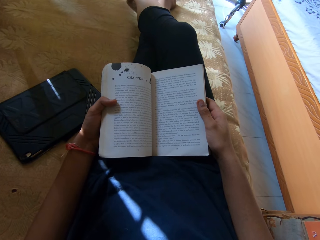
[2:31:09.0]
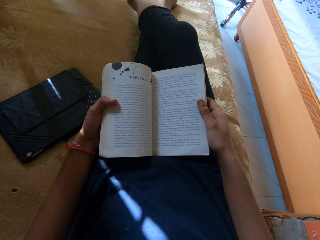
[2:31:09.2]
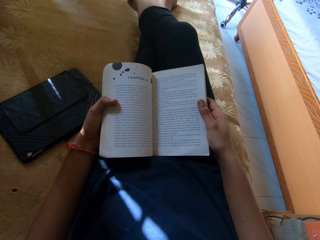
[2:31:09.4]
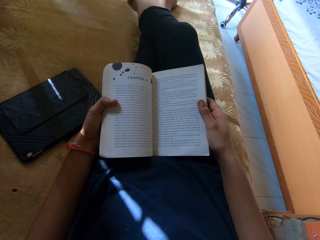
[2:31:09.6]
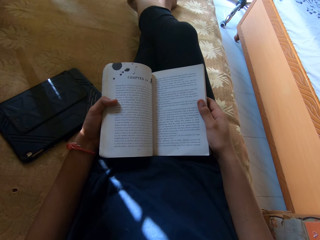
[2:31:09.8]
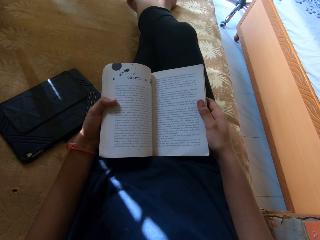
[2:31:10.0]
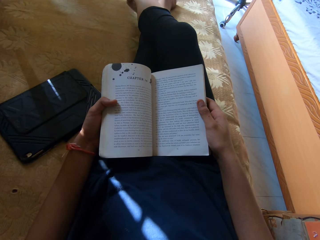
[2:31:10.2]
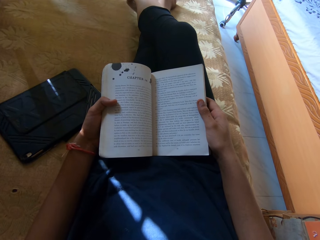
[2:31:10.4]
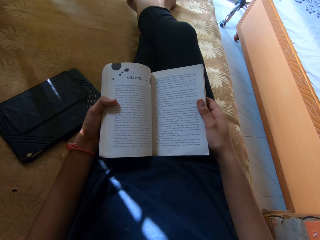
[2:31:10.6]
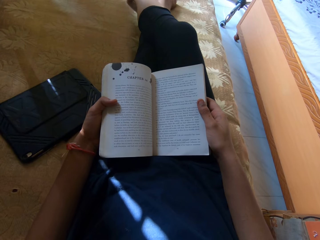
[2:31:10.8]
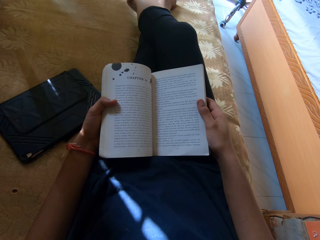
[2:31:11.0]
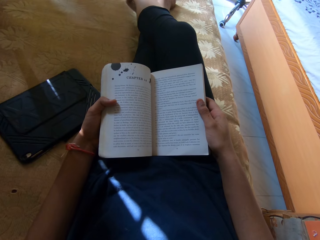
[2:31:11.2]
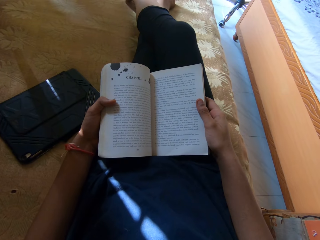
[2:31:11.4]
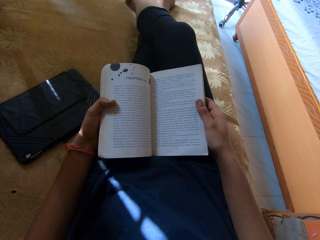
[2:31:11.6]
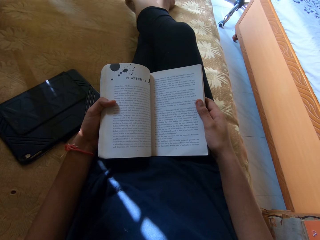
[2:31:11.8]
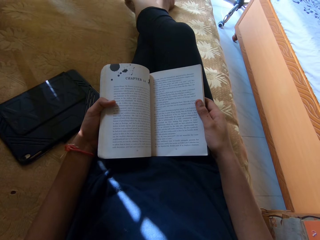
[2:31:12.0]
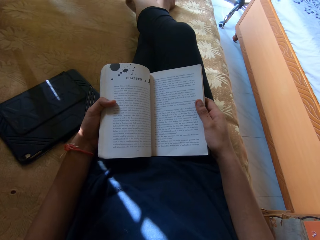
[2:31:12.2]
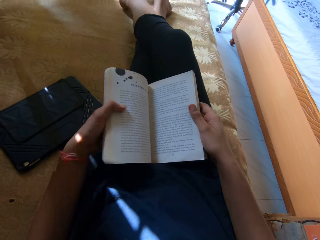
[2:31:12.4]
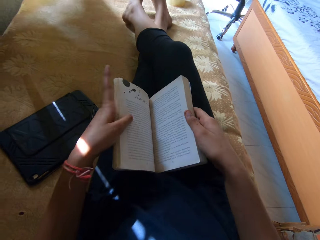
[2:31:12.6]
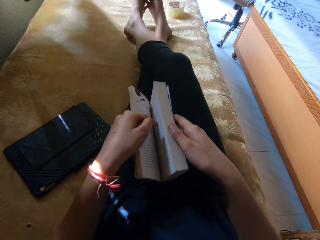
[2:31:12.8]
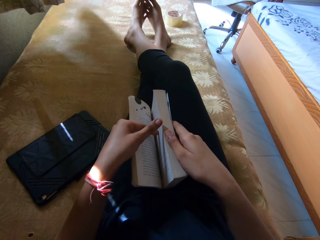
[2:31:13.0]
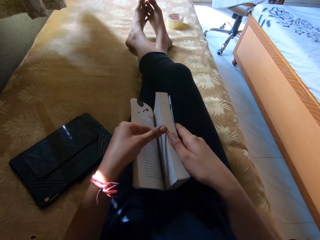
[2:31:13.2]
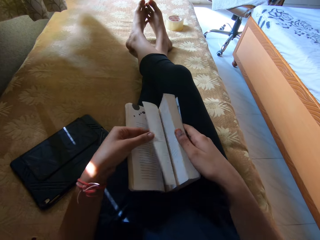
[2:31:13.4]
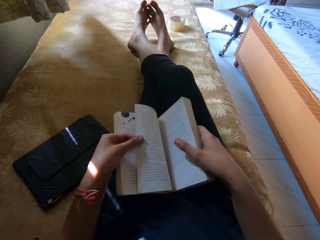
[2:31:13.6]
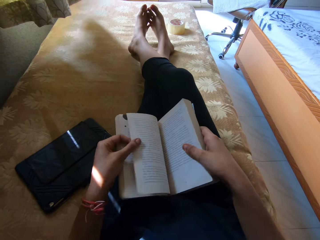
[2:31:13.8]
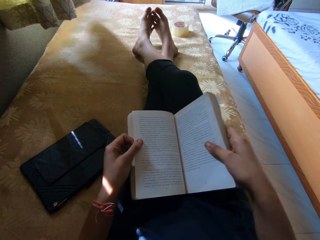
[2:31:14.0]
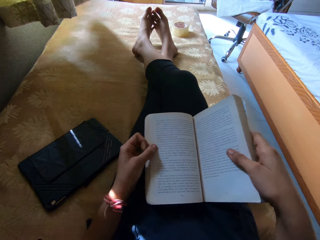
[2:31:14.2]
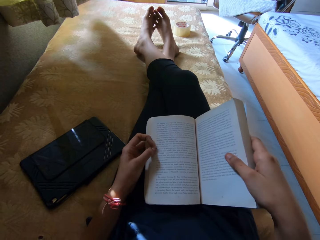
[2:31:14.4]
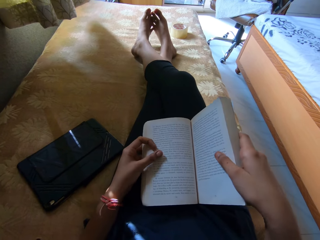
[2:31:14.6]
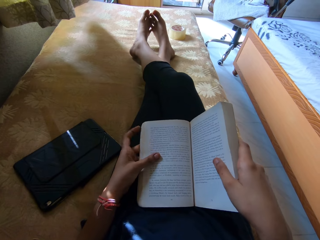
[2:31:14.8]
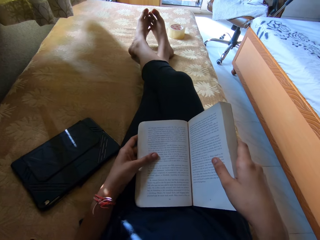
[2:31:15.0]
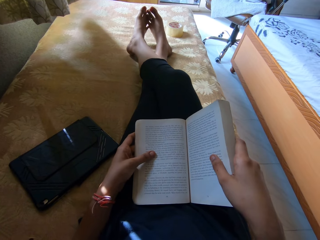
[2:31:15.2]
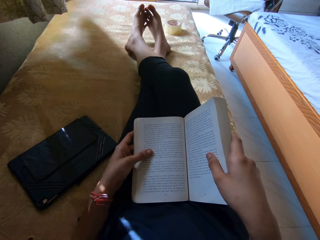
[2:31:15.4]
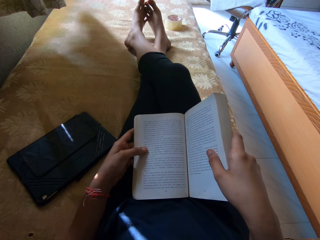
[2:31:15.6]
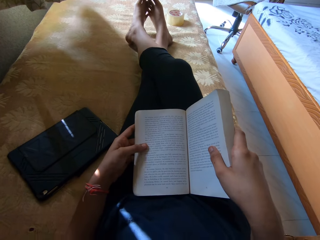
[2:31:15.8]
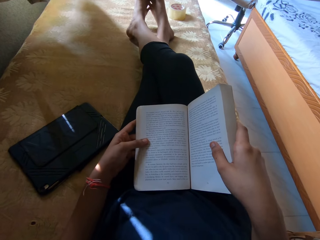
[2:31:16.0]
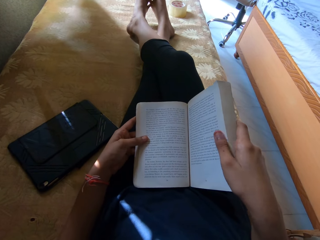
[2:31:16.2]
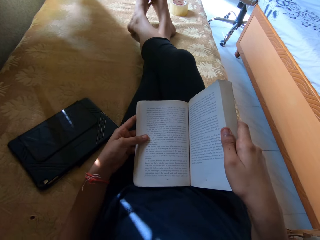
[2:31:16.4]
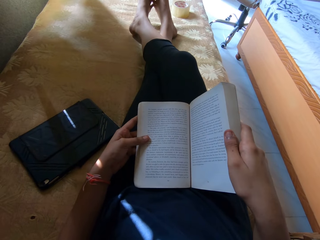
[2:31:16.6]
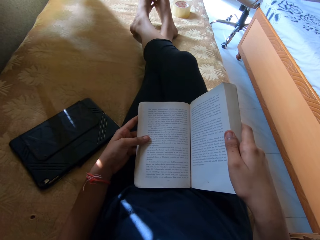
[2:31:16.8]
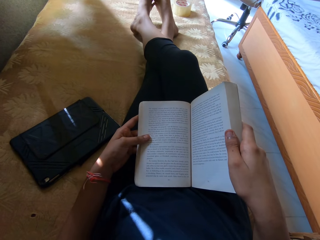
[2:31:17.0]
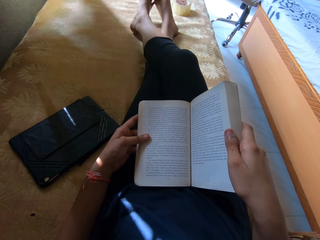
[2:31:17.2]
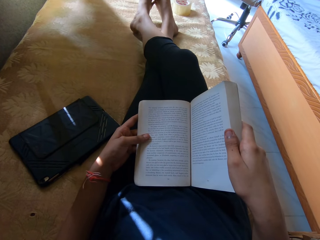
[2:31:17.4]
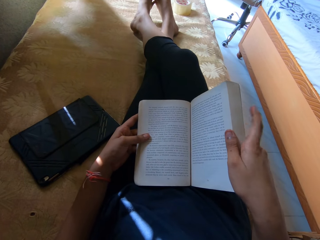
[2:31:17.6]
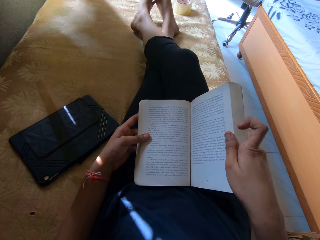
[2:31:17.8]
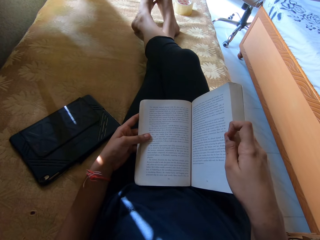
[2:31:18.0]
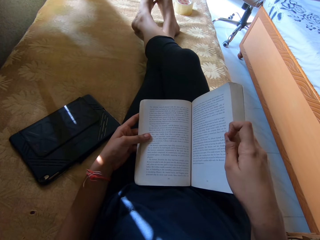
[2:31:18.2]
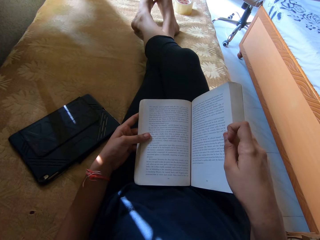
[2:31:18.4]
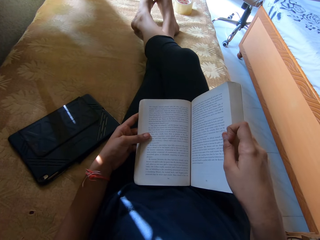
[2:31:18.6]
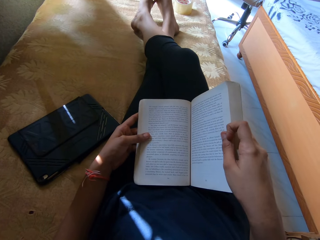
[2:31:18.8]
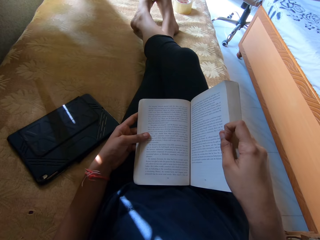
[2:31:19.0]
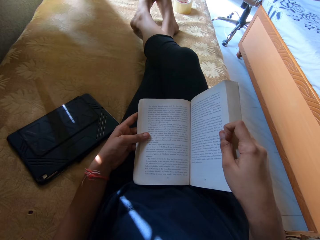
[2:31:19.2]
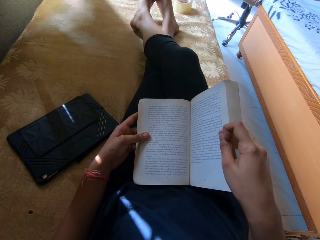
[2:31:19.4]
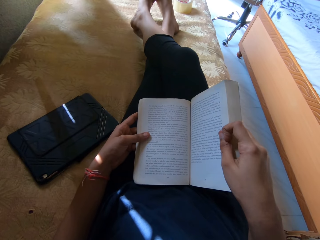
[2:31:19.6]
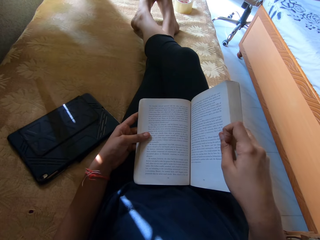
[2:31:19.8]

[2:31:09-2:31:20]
The camera wearer opens a page of a book.

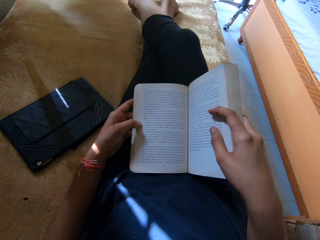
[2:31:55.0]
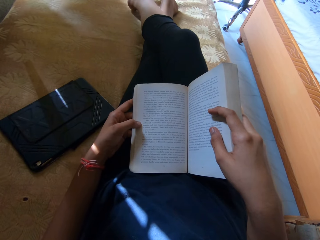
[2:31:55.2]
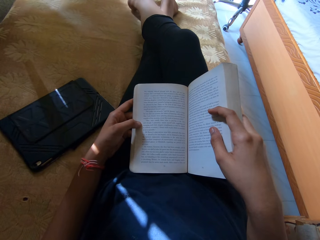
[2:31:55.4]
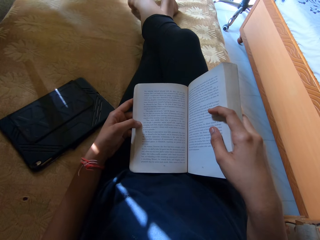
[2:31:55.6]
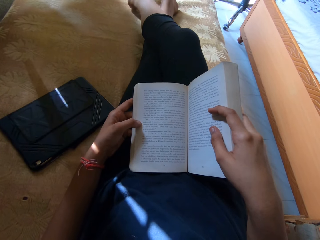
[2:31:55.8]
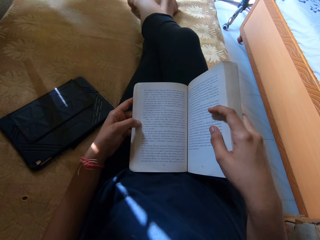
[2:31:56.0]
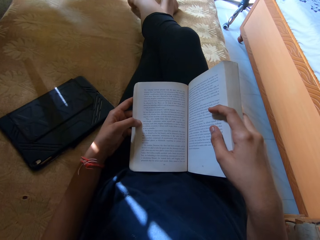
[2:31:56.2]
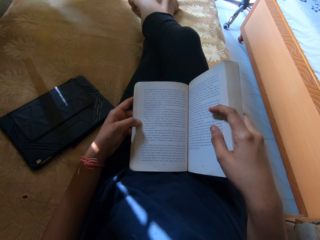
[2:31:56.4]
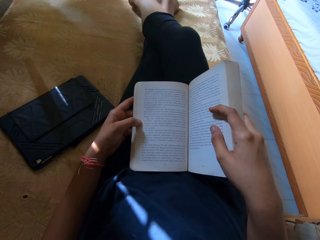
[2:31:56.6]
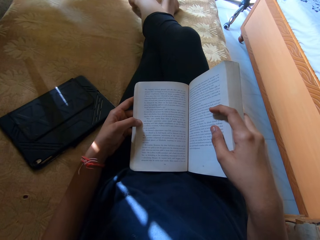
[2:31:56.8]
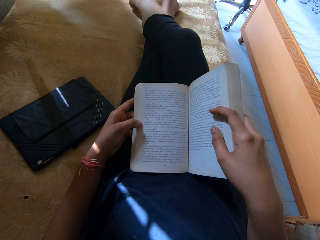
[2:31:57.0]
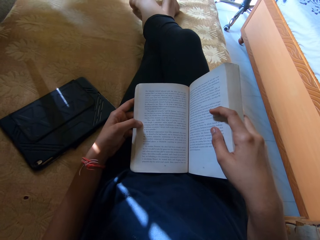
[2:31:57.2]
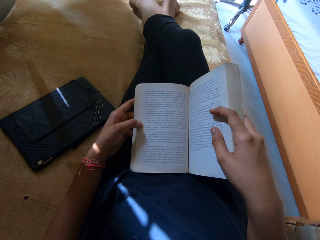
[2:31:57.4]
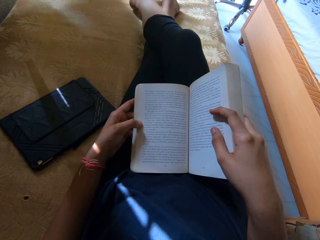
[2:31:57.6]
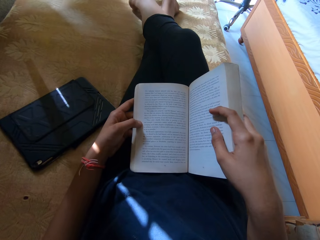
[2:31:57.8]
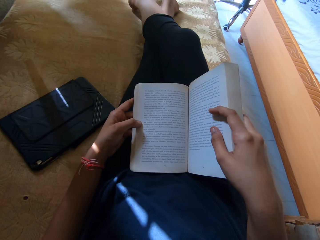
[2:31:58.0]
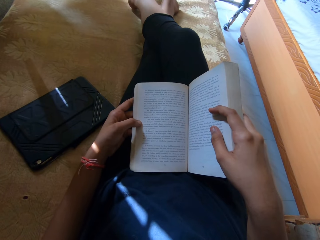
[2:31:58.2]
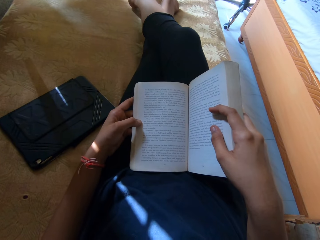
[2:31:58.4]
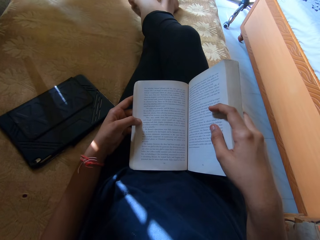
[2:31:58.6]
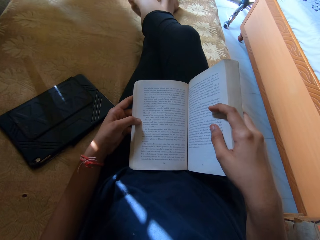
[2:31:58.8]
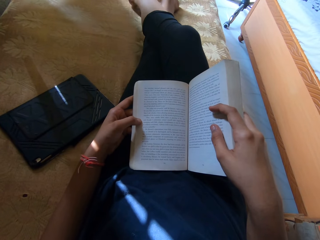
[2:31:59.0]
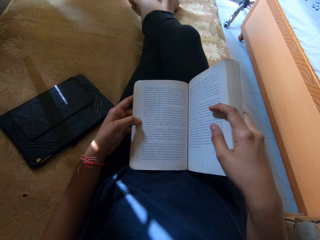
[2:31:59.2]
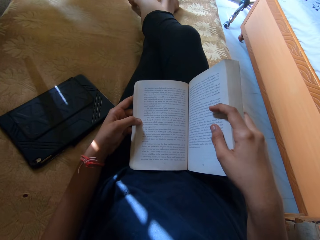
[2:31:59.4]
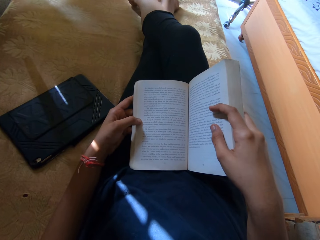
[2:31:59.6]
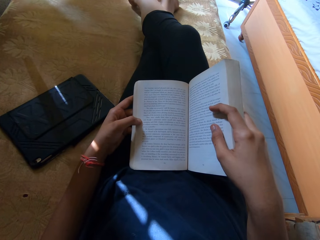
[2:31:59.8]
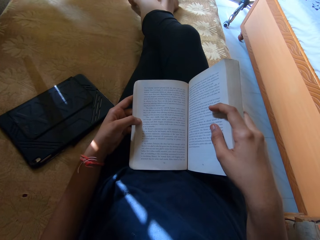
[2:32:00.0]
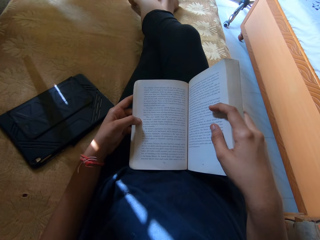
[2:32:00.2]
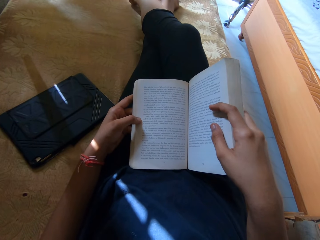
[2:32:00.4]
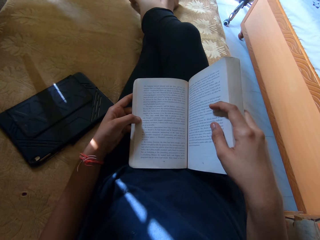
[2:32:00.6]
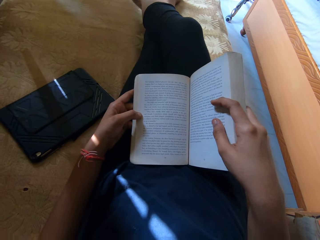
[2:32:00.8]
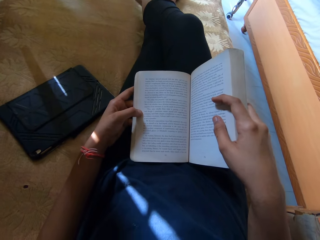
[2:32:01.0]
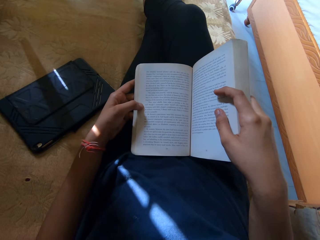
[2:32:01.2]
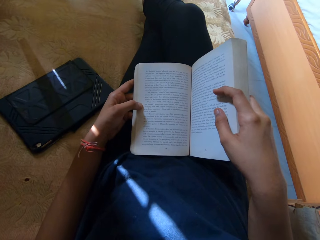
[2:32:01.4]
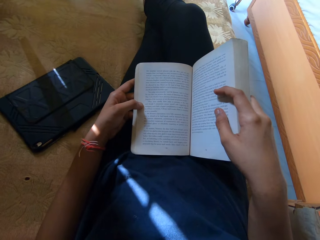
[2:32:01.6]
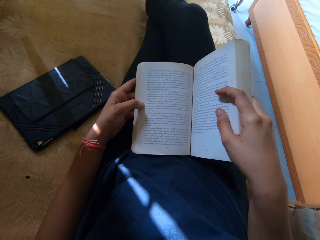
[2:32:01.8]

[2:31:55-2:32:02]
The camera wearer reads a book.

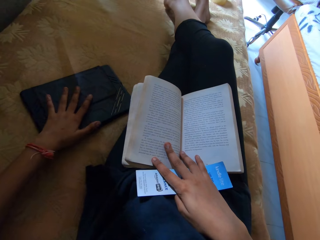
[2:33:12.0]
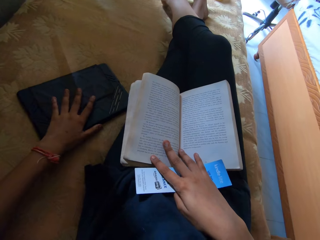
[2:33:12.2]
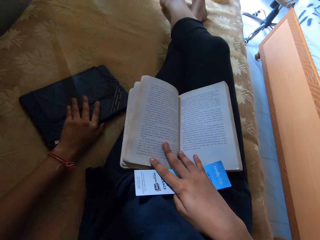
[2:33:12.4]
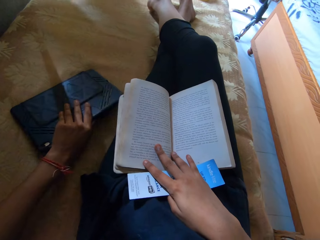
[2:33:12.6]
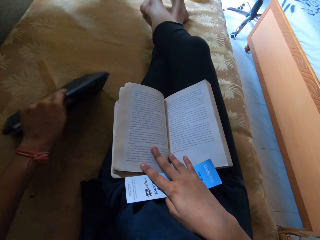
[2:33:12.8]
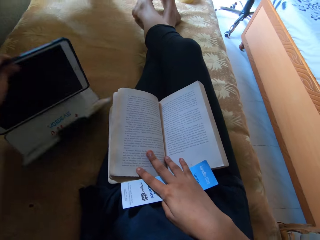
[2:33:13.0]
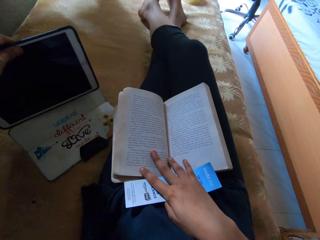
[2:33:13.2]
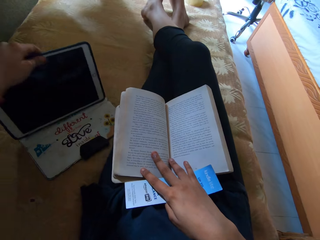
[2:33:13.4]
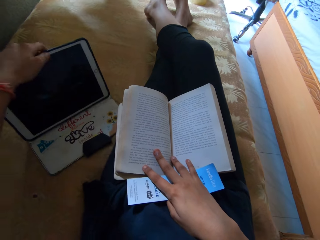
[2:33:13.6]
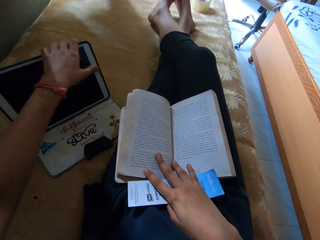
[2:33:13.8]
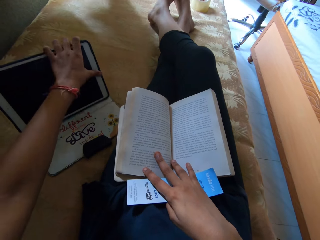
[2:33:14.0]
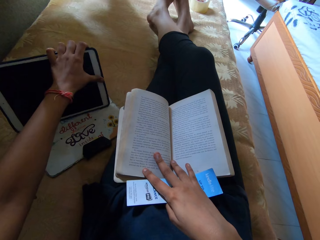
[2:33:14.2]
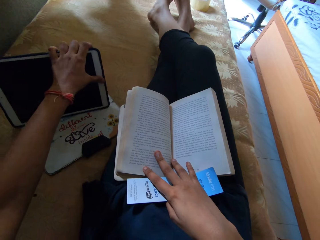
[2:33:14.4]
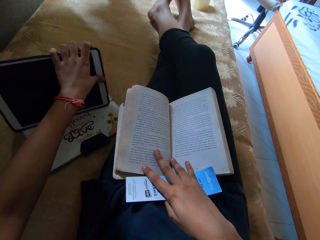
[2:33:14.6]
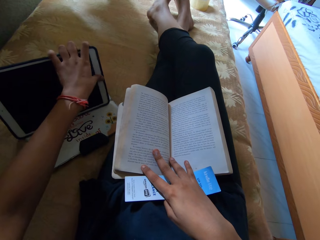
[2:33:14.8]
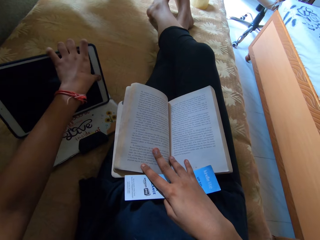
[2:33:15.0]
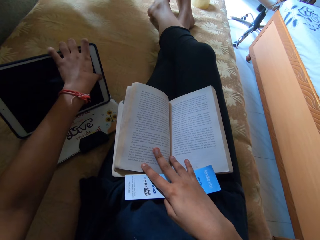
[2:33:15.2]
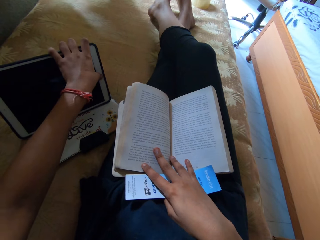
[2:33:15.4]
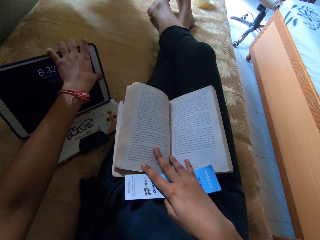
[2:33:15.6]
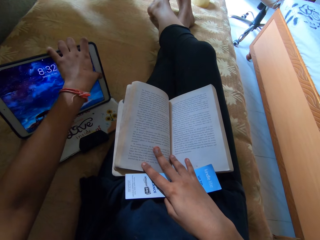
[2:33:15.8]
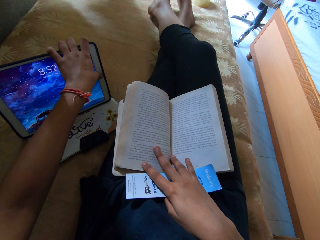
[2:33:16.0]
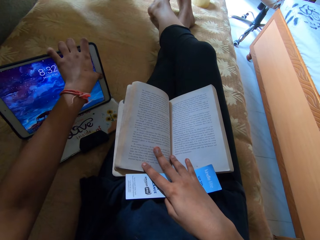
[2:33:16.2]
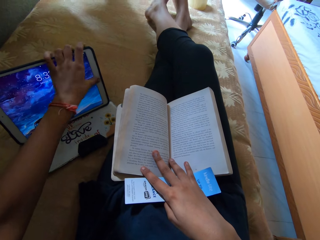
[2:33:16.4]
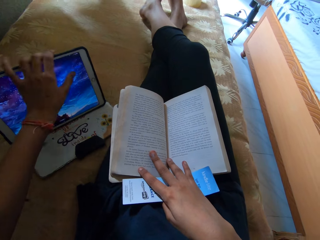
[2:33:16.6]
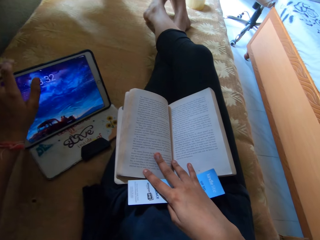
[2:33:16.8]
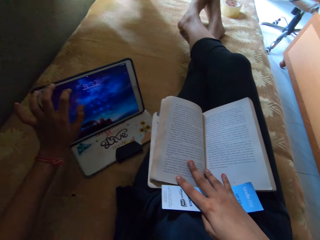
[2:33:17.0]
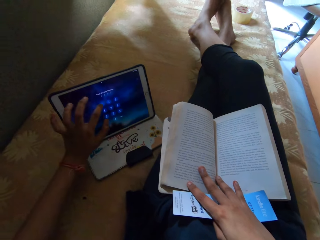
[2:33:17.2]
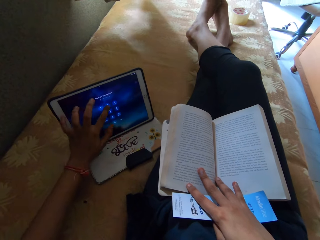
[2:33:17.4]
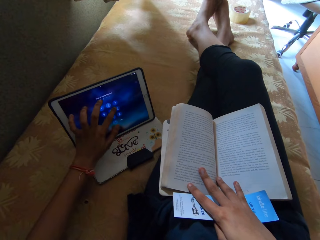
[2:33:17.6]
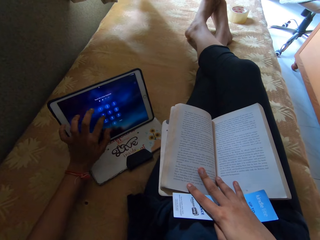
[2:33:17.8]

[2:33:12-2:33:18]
The camera wearer opens their tablet phone on the bed. They pick up the tablet. They press the tablet phone.
